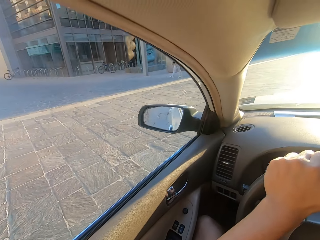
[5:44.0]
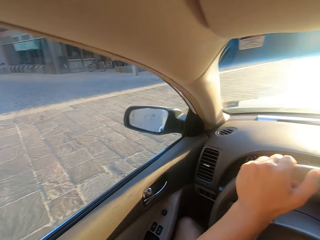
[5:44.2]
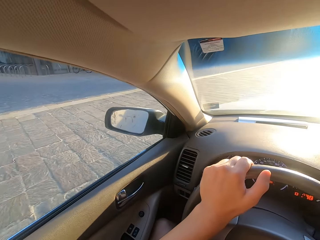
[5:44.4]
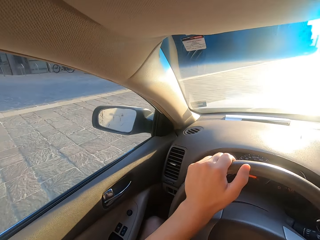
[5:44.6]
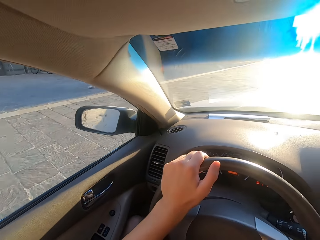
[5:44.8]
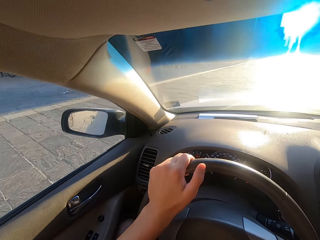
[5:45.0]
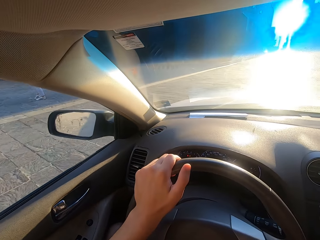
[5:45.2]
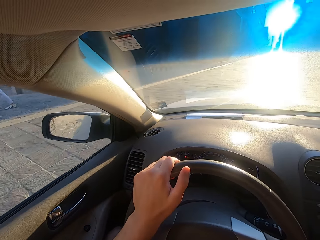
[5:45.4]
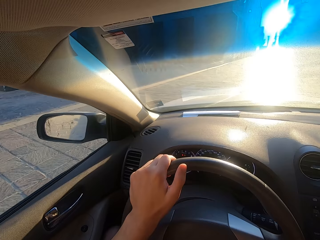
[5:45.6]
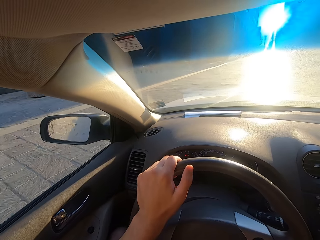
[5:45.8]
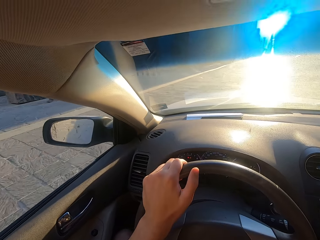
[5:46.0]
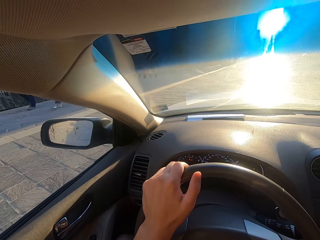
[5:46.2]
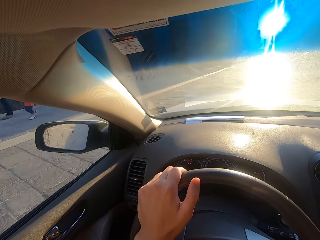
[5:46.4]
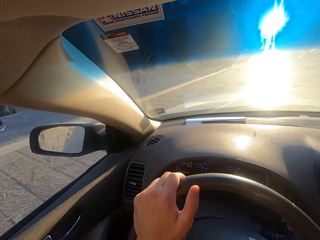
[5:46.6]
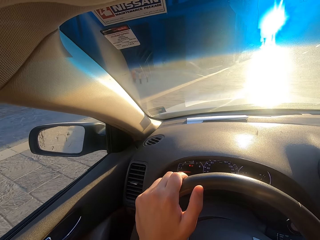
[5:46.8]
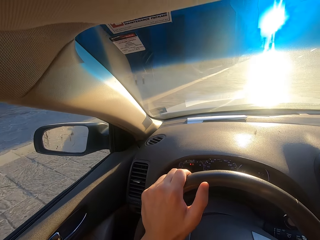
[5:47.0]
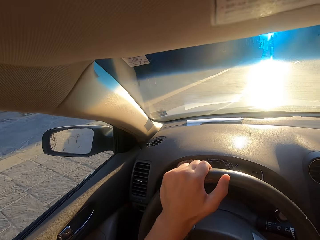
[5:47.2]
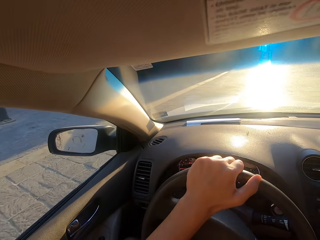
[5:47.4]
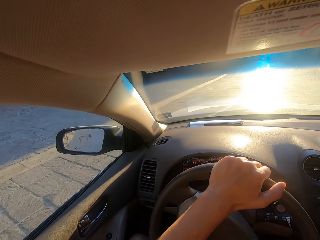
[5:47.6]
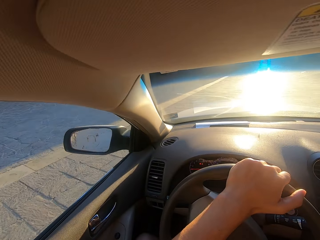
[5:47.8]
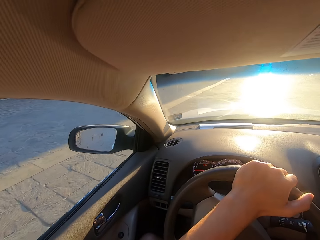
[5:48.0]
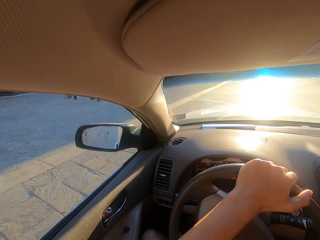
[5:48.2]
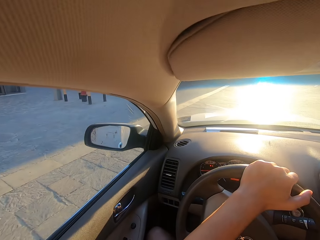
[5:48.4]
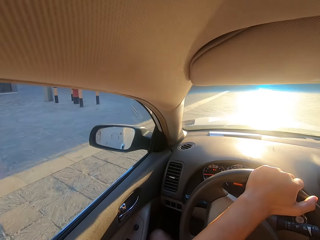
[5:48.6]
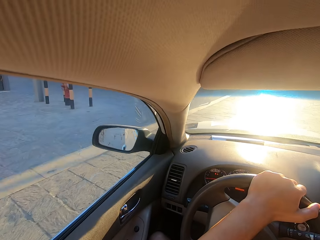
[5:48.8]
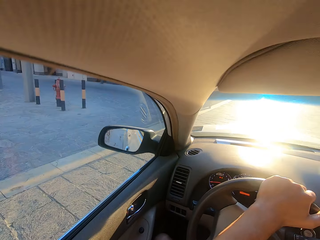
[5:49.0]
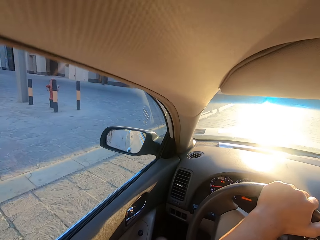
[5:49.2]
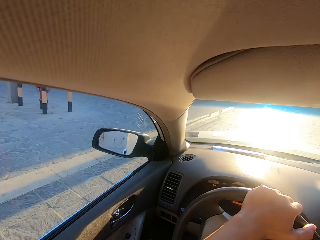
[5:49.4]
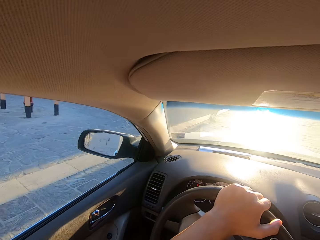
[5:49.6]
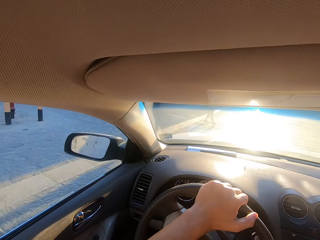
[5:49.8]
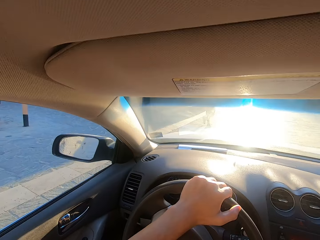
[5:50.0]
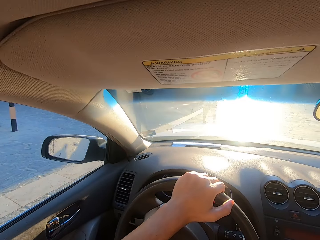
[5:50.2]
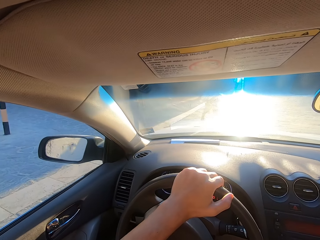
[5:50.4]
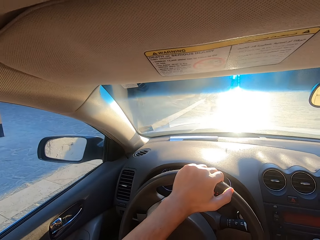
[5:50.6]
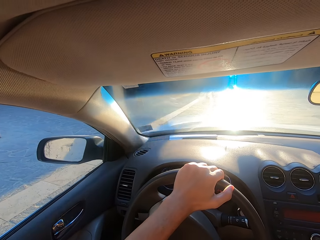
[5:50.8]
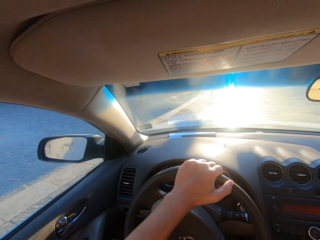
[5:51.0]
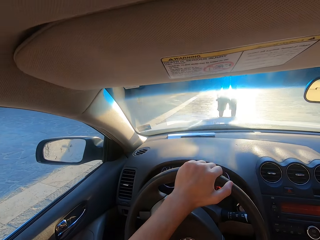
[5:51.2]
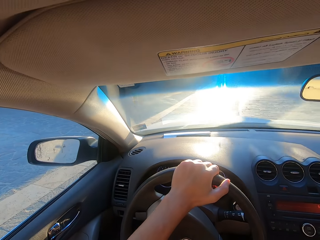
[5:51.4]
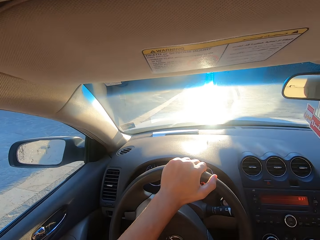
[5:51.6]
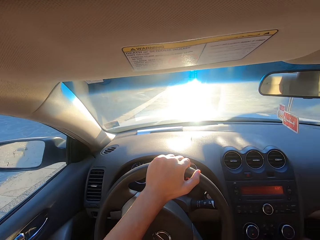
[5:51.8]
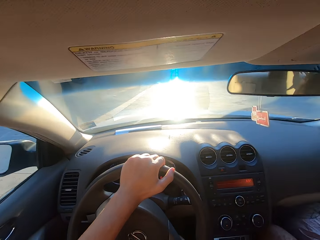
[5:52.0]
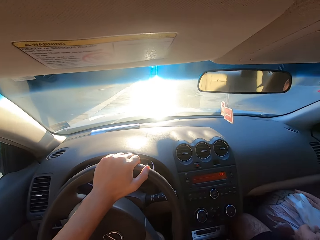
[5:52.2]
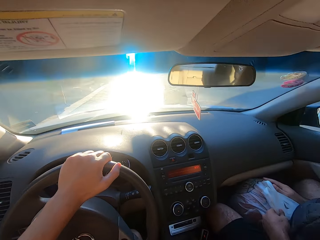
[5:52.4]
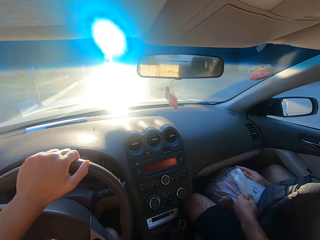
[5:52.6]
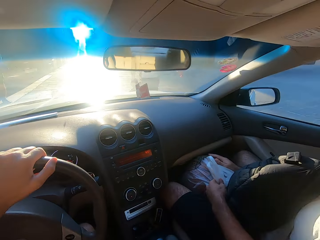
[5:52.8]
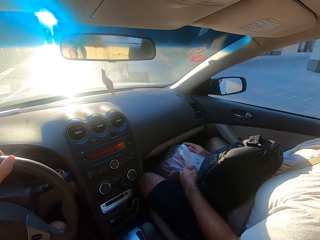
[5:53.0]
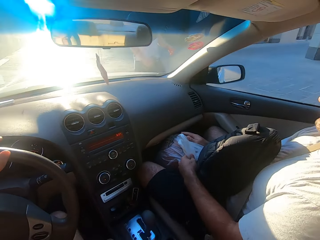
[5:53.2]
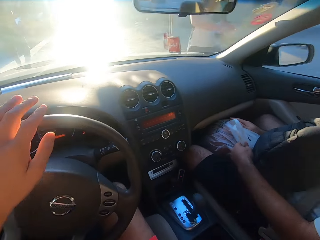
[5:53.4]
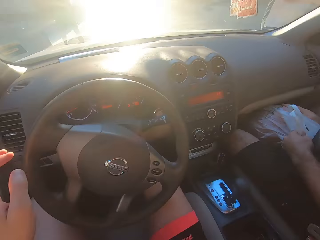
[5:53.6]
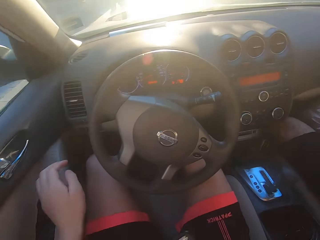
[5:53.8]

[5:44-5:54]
The camera wearer looks around. They look ahead. They stop the car.

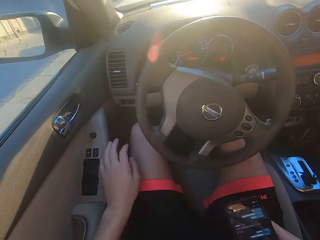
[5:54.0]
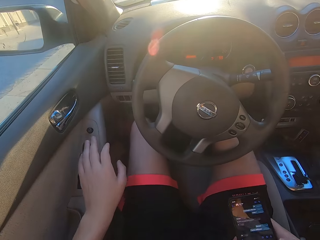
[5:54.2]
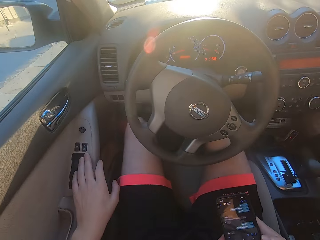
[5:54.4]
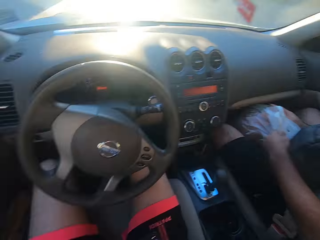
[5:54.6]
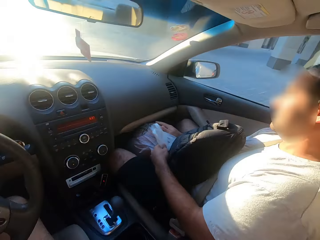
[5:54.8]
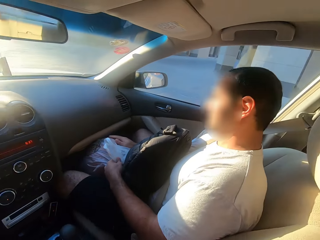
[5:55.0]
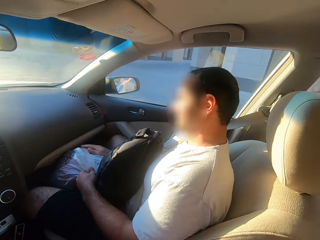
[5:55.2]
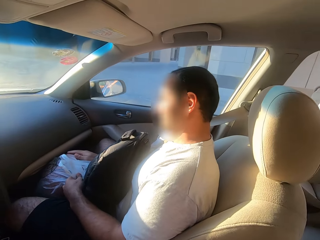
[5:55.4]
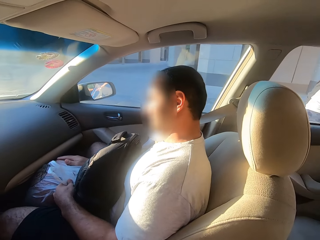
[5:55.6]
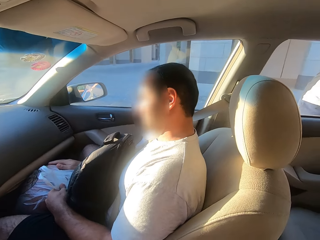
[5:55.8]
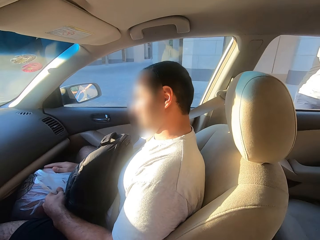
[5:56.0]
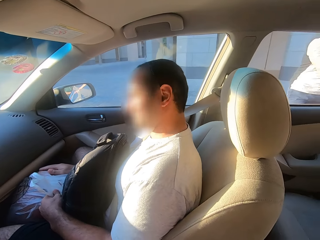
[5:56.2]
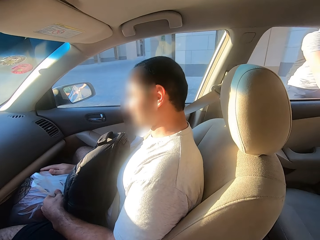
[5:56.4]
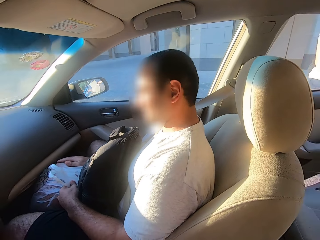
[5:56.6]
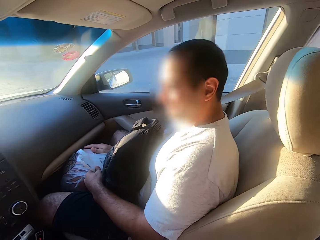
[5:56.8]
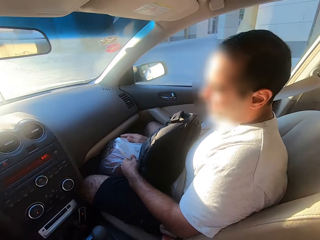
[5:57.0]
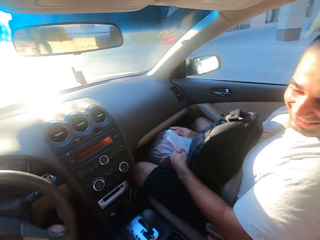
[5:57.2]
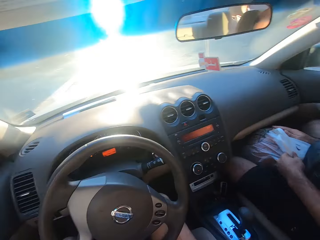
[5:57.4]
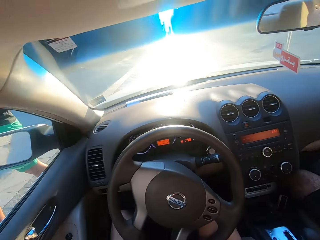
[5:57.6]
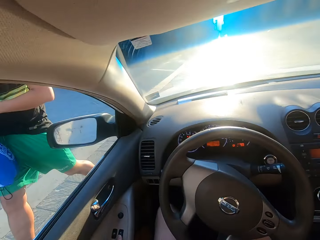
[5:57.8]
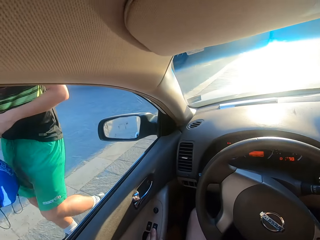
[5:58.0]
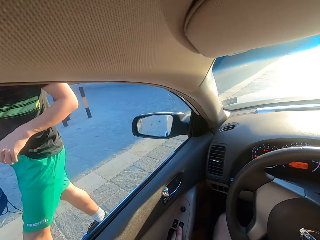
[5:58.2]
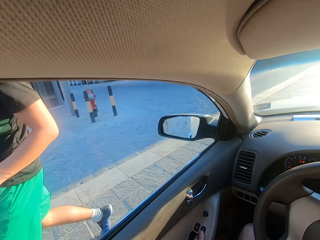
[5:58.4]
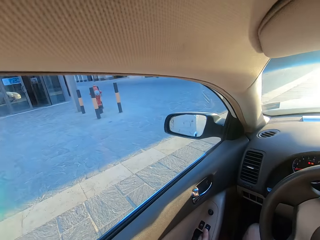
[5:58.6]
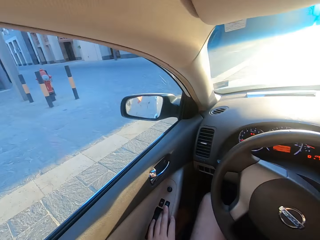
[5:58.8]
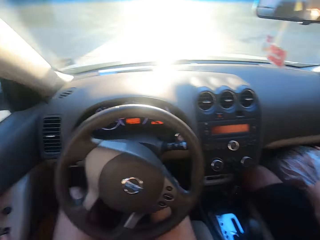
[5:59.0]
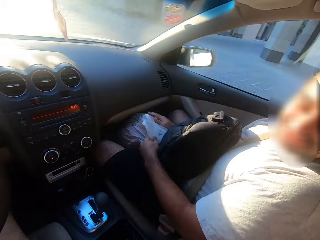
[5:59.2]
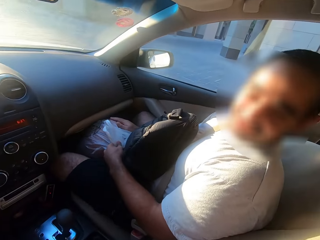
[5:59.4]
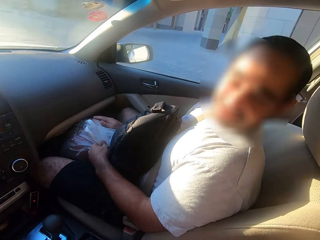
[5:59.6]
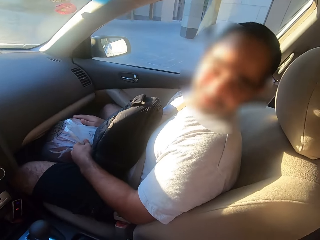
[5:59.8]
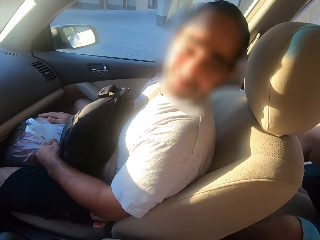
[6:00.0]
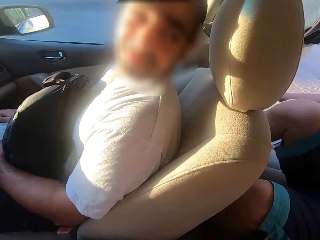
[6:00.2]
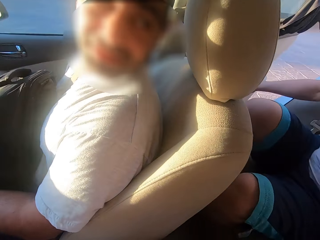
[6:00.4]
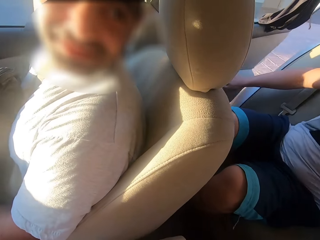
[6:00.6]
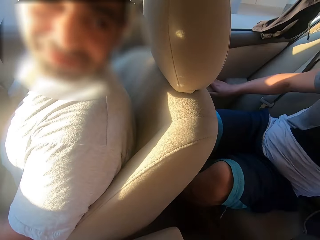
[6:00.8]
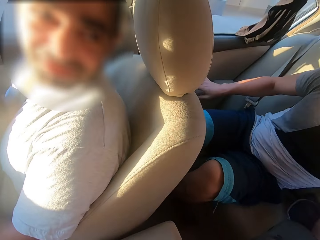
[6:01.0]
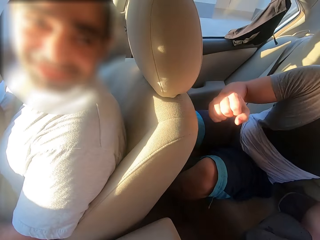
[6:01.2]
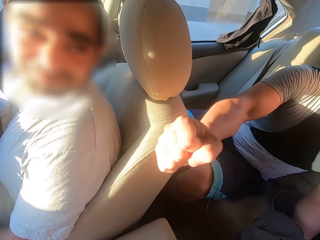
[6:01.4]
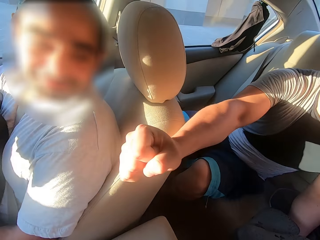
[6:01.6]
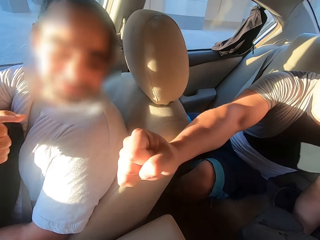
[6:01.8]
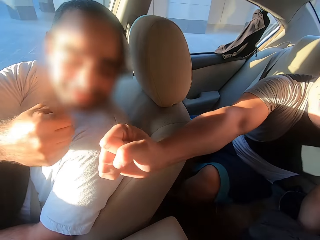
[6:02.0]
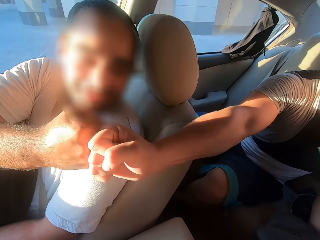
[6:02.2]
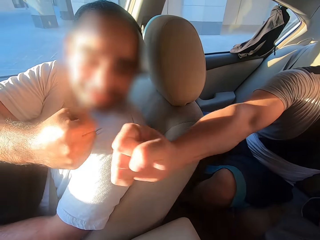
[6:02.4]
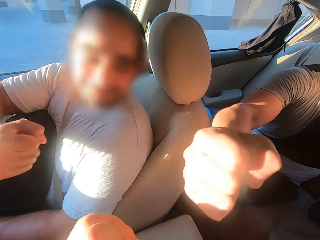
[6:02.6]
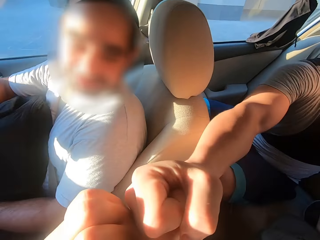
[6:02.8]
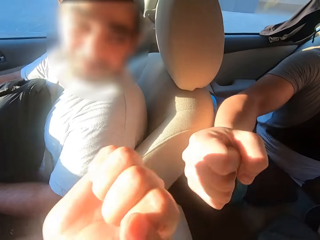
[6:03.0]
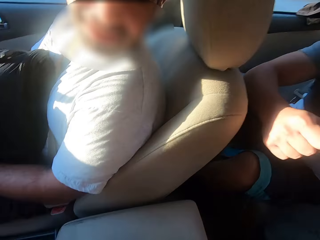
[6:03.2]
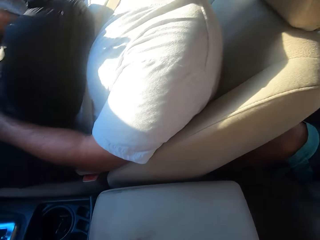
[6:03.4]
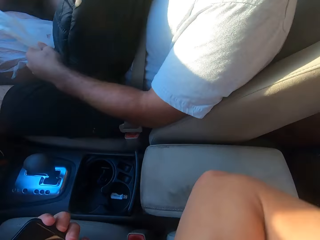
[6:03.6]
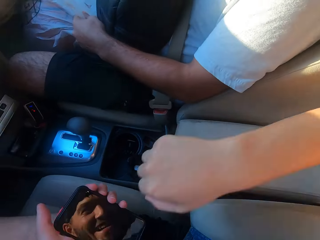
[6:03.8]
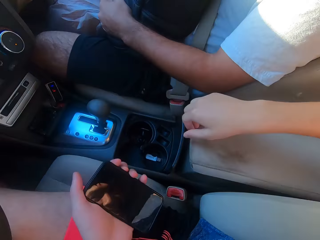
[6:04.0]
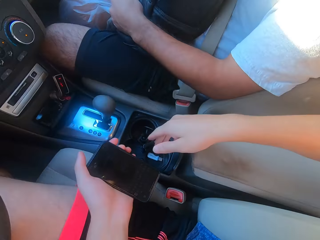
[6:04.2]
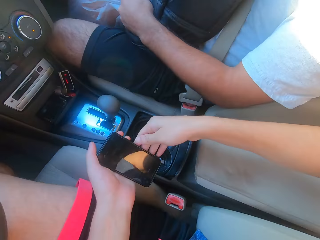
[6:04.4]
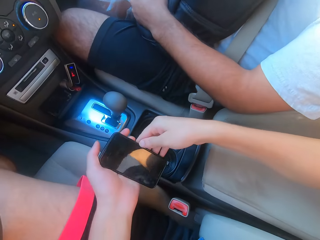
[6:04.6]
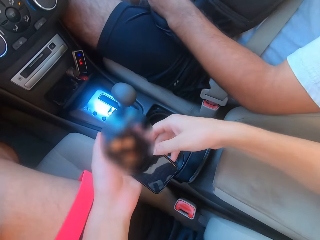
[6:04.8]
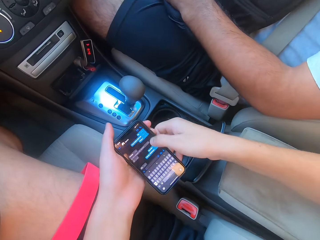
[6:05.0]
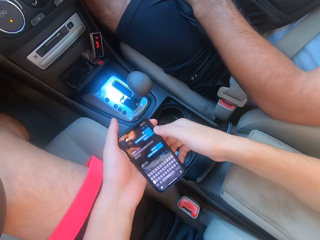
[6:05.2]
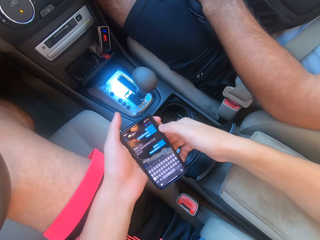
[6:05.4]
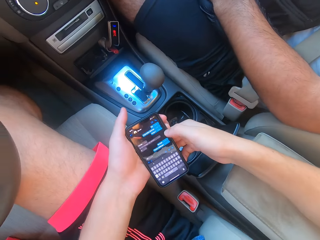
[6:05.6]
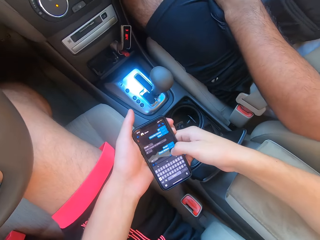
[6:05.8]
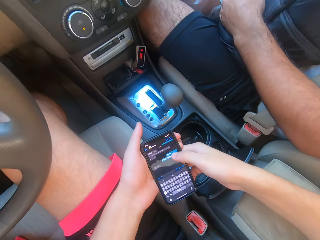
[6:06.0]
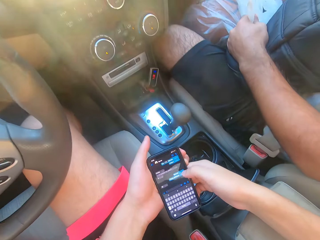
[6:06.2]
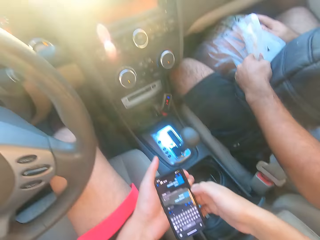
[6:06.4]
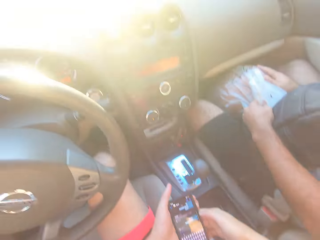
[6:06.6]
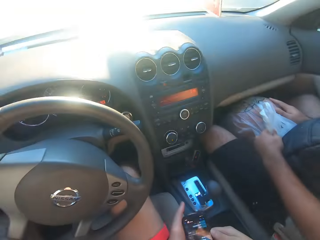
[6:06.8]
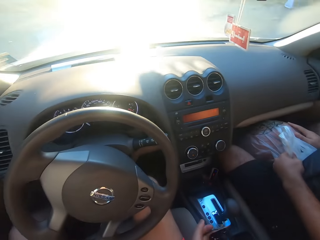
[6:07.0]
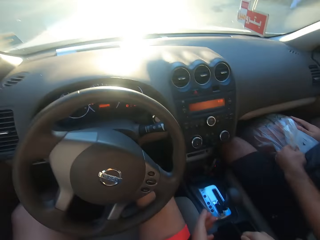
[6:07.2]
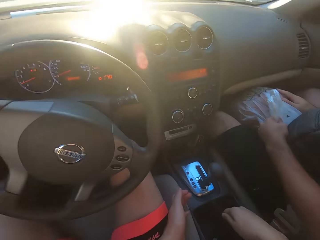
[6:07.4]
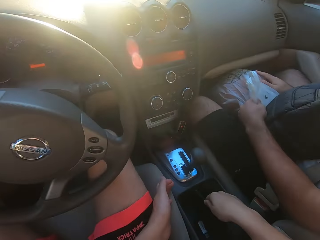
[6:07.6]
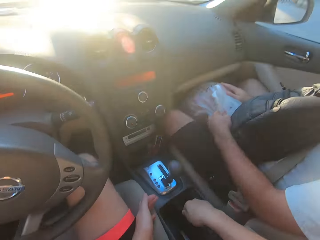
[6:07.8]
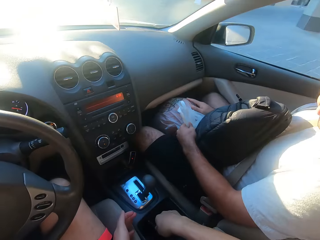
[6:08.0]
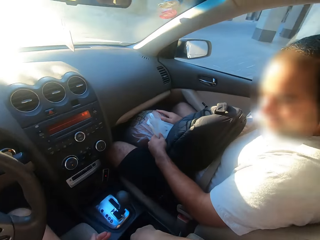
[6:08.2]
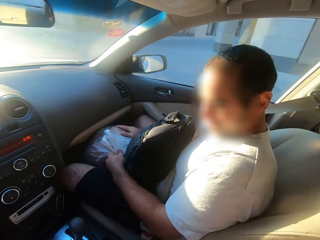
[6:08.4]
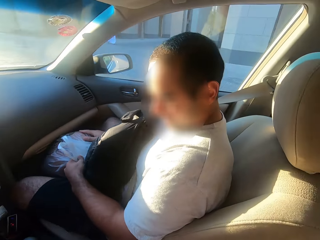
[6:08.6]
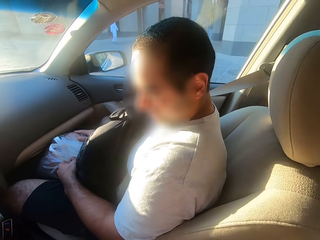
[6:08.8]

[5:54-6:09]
The camera wearer lowers the car. He interacts with a man. Another man opens the car door. The camera wearer looks around. The other man enters the car, closes the car door, fist bumps with the first man and fist bumps with the camera wearer. The camera wearer unlocks his phone. He puts the phone down.
